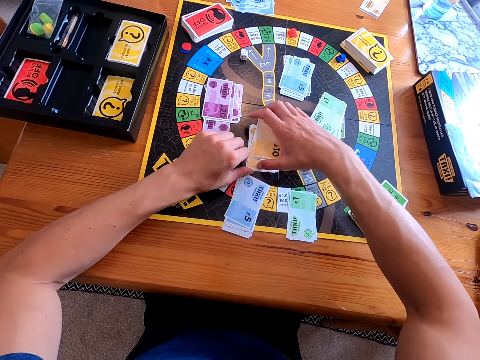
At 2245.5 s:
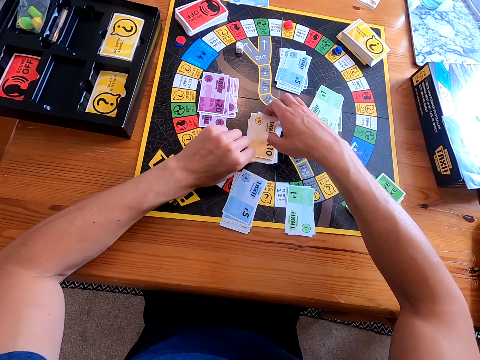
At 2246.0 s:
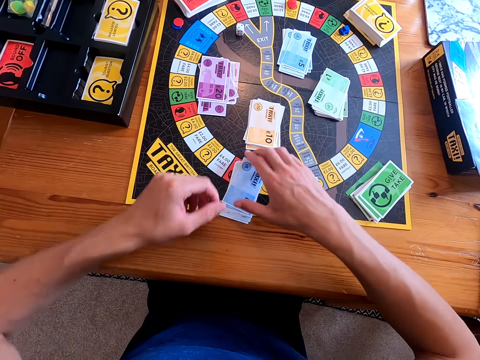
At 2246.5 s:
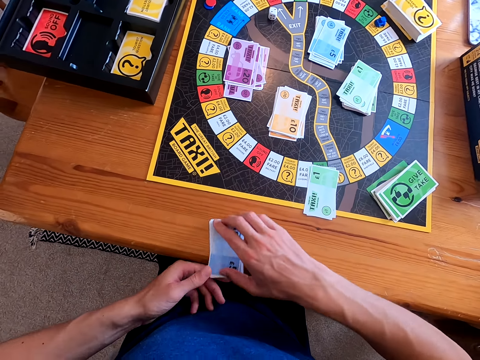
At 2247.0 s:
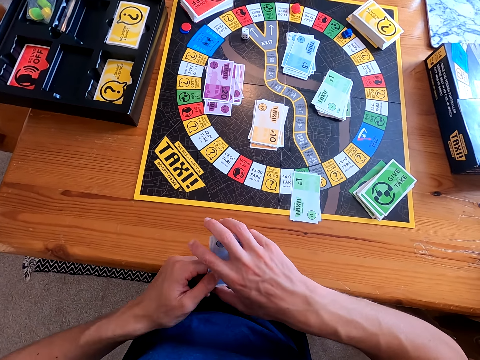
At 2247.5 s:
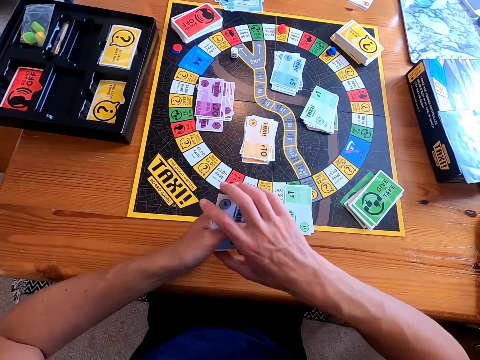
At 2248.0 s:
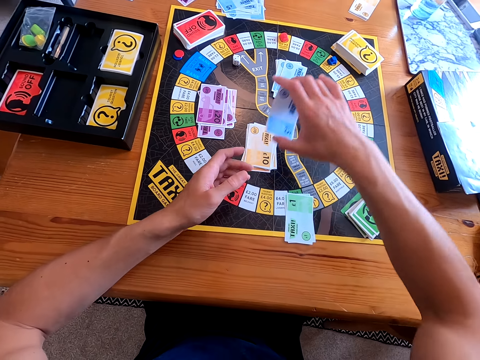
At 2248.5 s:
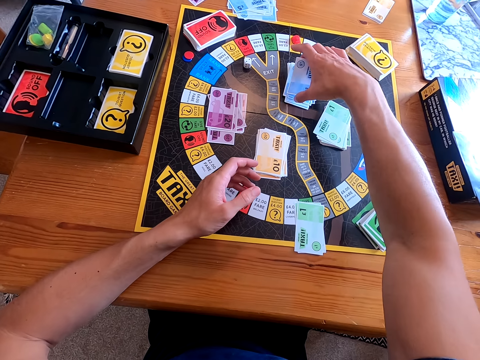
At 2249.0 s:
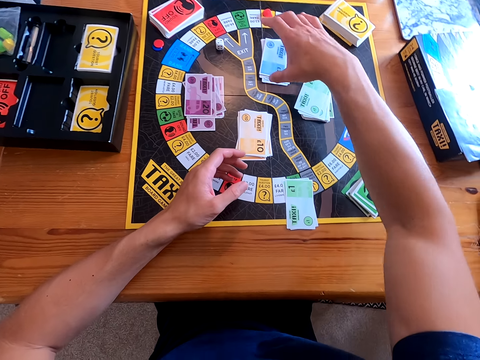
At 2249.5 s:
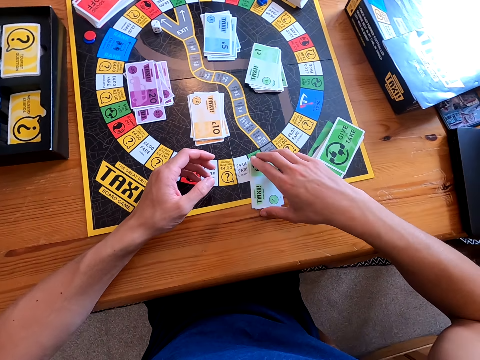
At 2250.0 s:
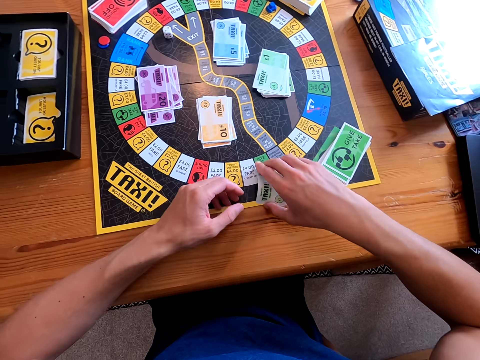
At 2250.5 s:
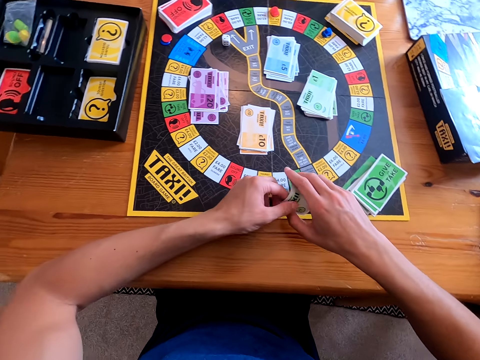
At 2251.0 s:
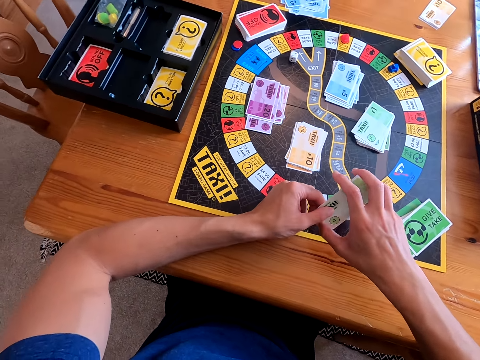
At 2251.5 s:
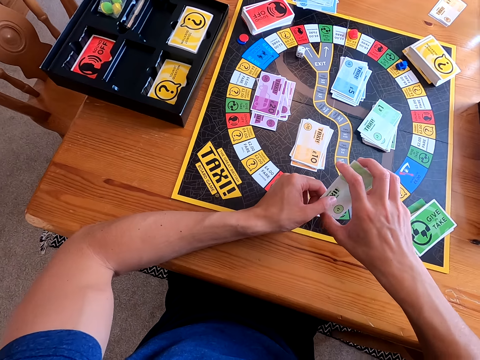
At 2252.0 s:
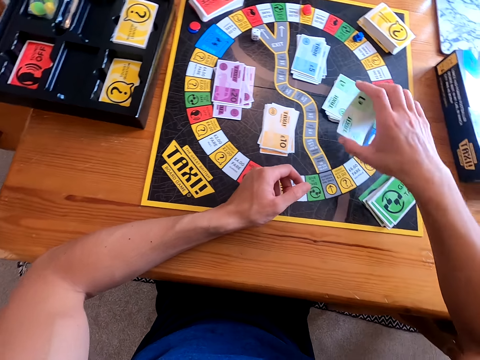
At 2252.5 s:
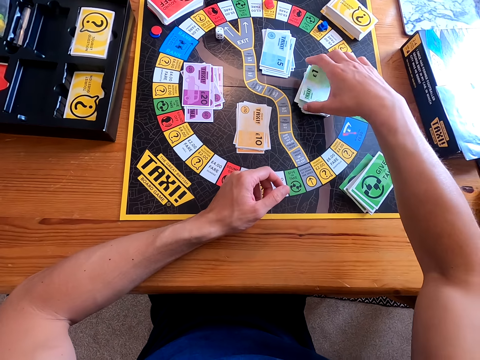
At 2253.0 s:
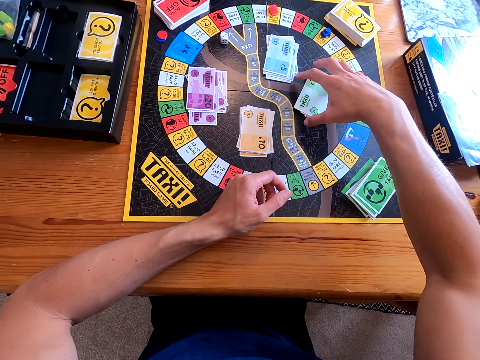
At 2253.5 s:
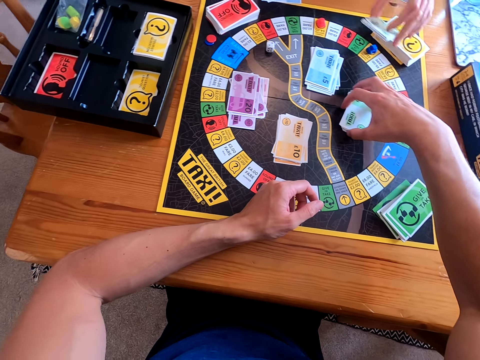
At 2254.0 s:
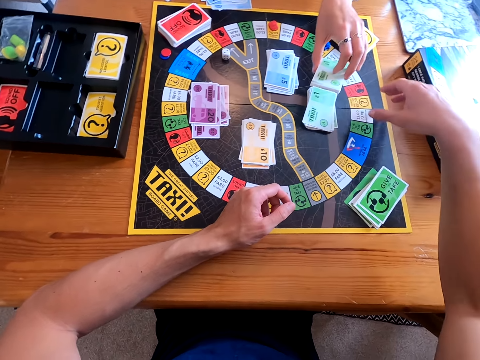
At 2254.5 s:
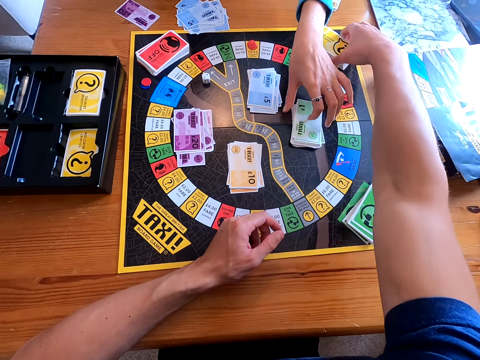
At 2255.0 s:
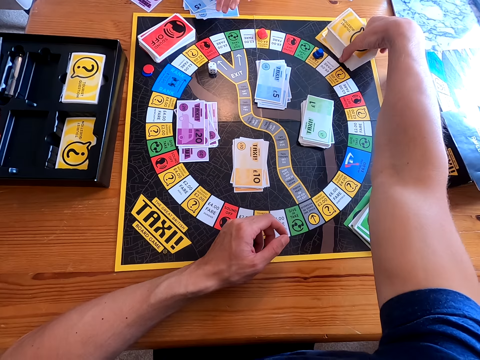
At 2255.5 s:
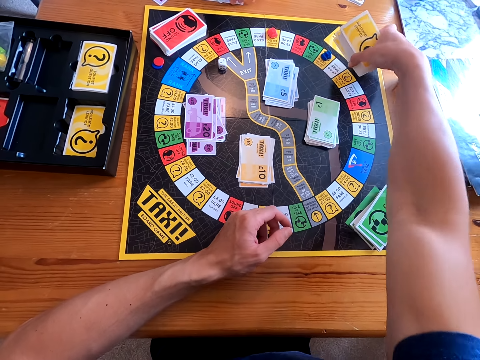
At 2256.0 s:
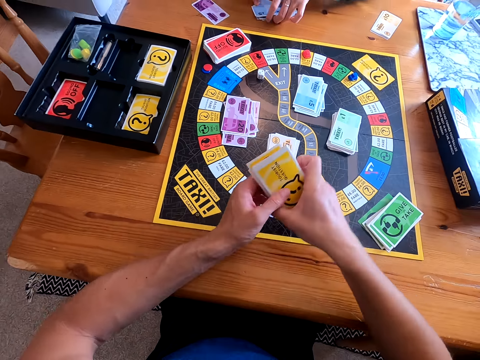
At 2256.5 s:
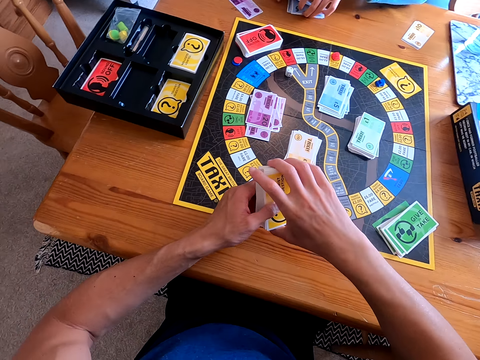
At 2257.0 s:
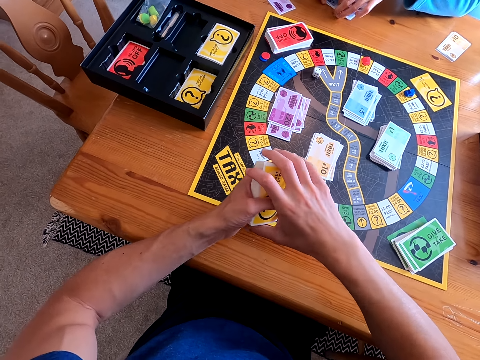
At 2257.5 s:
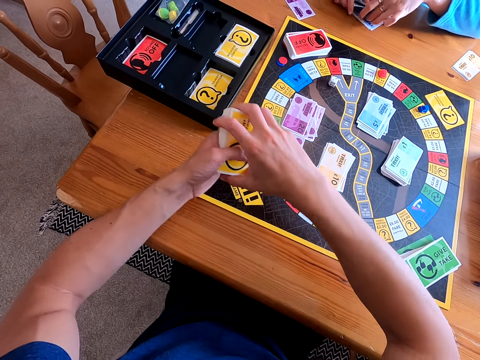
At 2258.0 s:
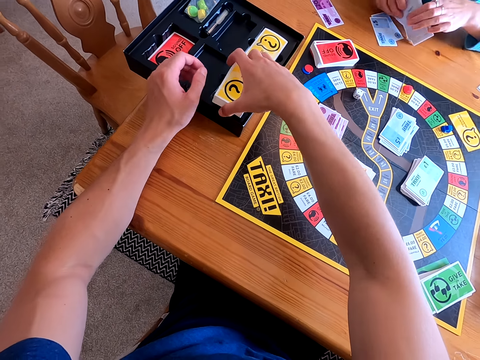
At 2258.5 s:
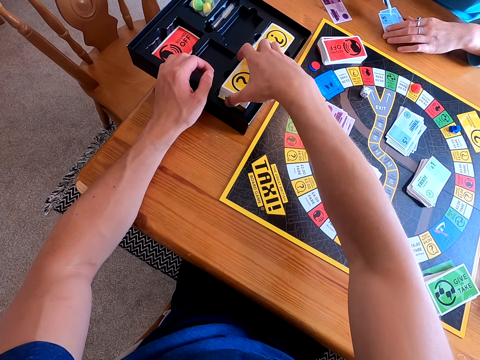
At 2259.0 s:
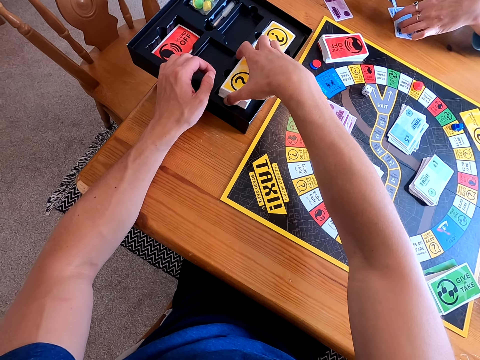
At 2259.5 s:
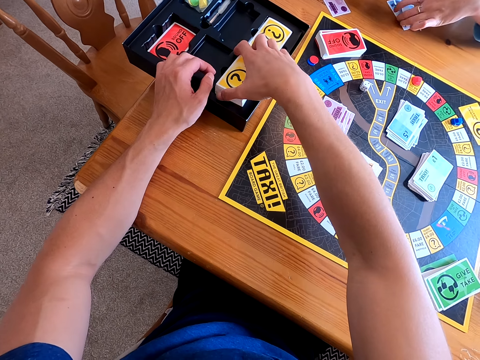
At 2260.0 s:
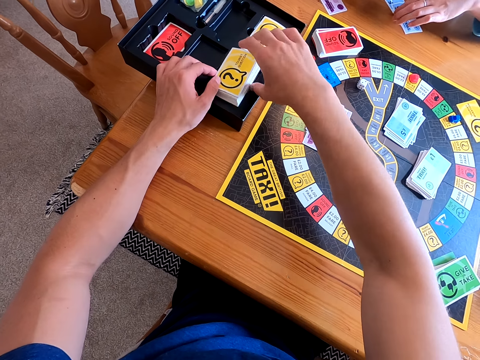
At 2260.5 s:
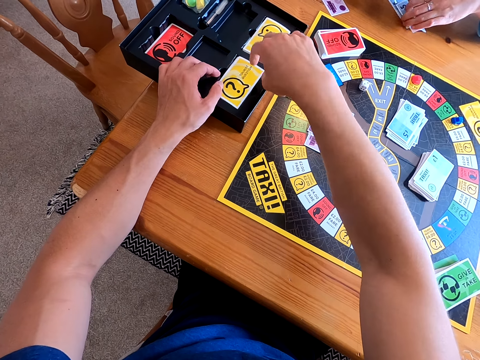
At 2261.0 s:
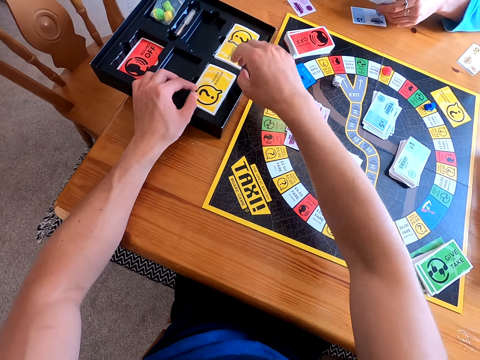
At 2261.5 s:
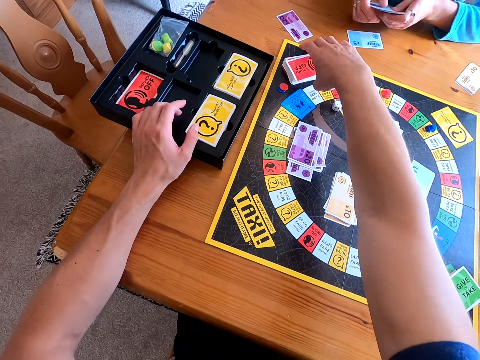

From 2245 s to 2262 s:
The camera wearer places the yellow cards on the playing mat. The lady talks to the camera wearer. The camera wearer picks blue cards from the table and places the blue cards on the playing mat. They pick green cards on the playing mat and place the green cards on the playing mat. The lady joins the cards together and places the green cards on the playing mat. The camera wearer picks the yellow cards from the playing mat. The lady picks the blue cards from the table. The camera wearer holds the yellow cards with both hands and places the yellow cards in the black box. The lady picks the cards from the table.

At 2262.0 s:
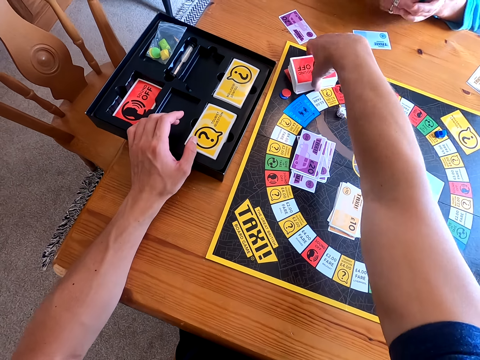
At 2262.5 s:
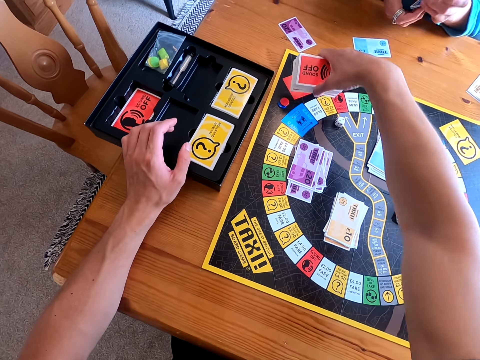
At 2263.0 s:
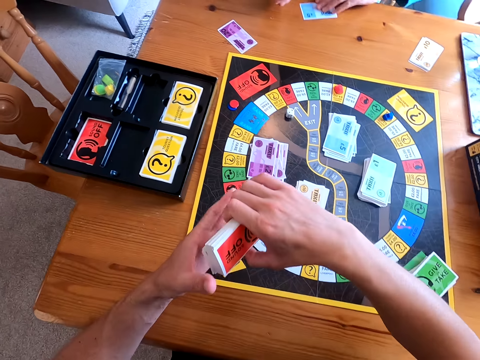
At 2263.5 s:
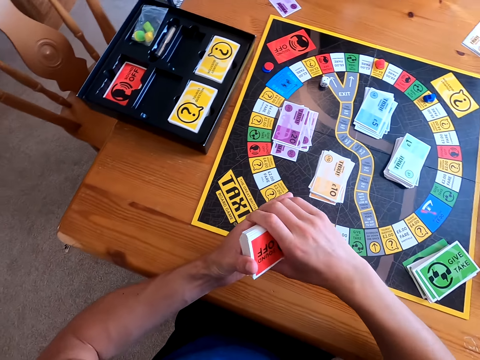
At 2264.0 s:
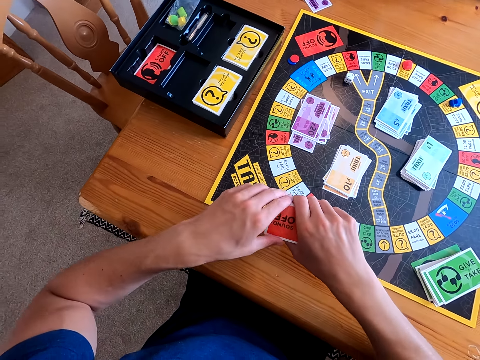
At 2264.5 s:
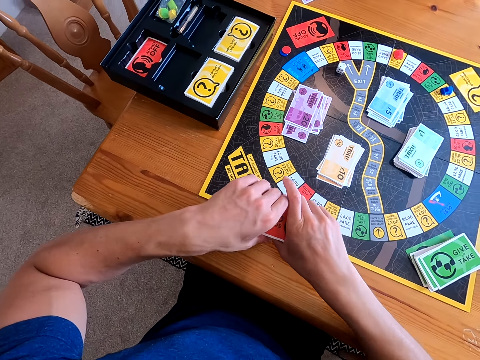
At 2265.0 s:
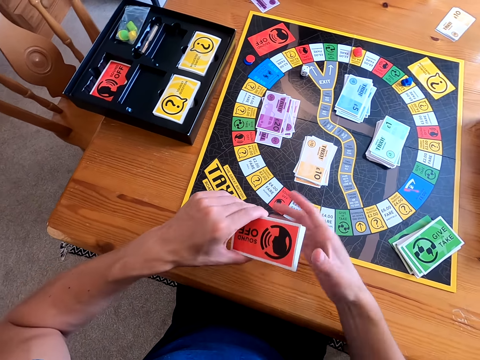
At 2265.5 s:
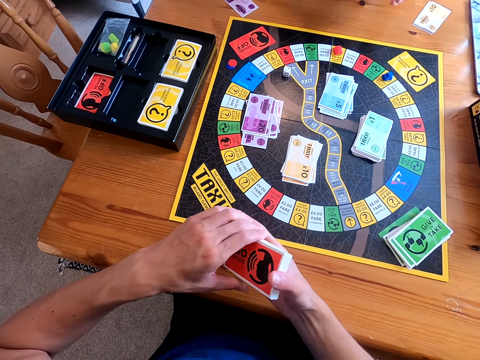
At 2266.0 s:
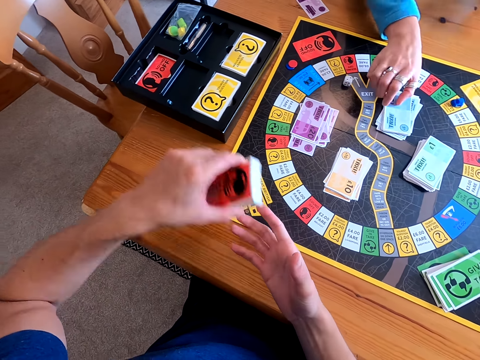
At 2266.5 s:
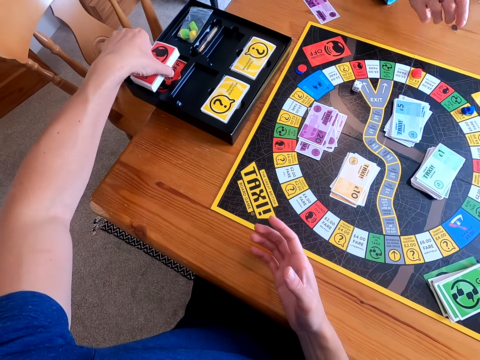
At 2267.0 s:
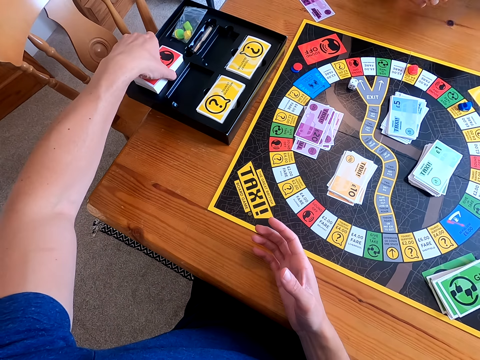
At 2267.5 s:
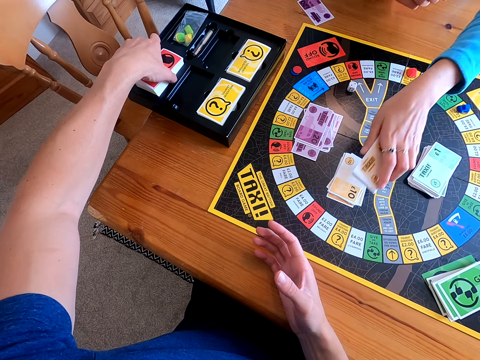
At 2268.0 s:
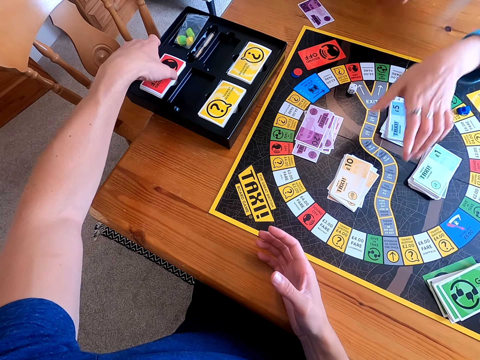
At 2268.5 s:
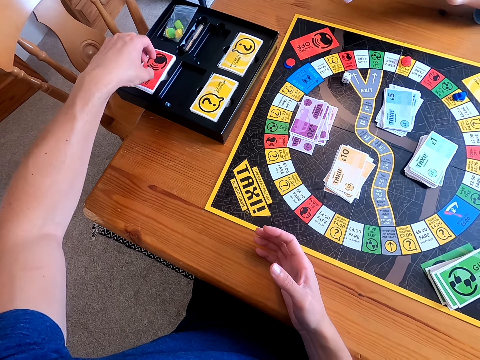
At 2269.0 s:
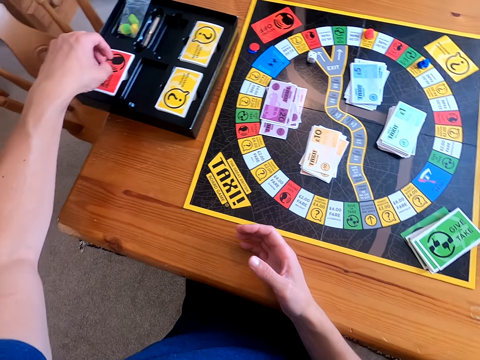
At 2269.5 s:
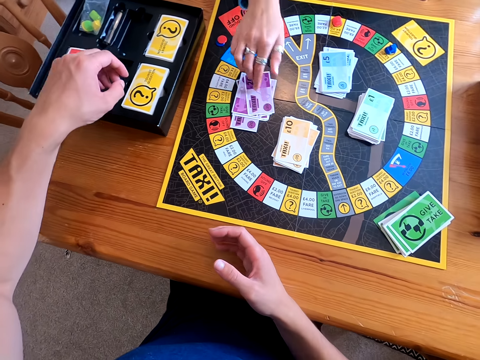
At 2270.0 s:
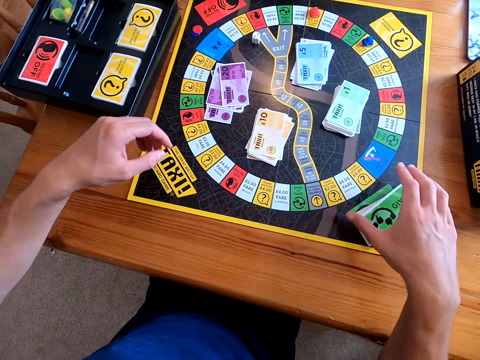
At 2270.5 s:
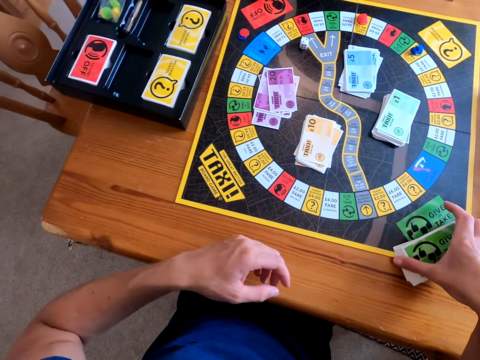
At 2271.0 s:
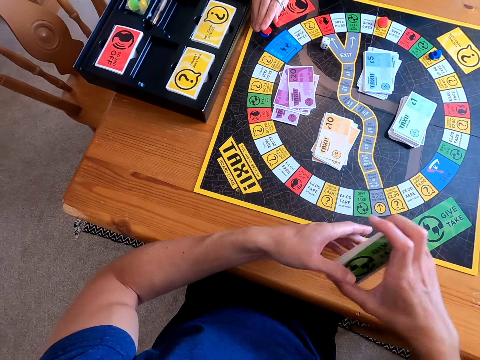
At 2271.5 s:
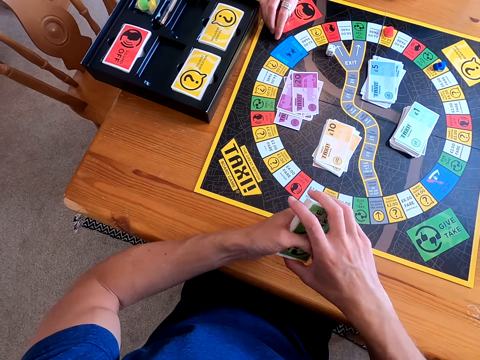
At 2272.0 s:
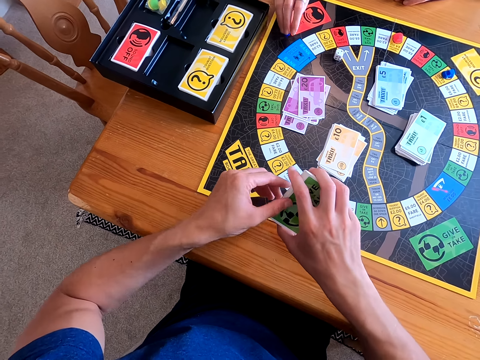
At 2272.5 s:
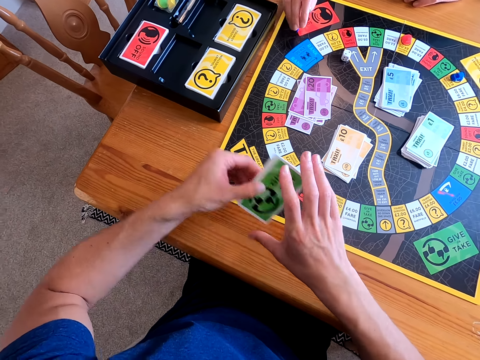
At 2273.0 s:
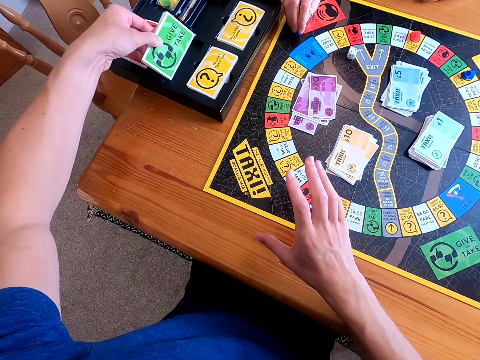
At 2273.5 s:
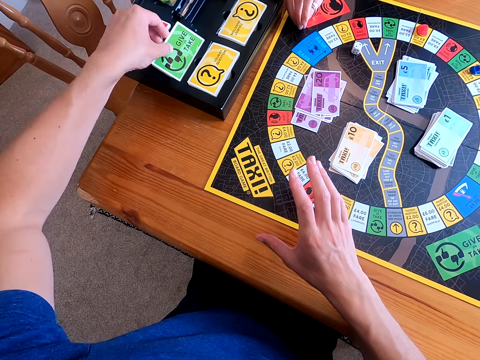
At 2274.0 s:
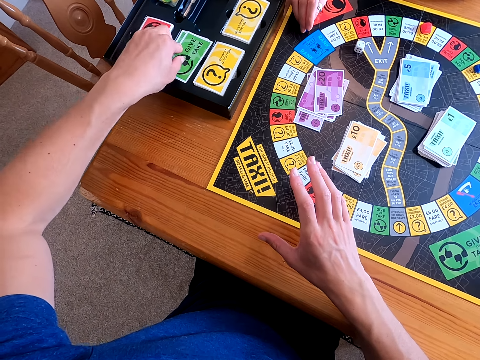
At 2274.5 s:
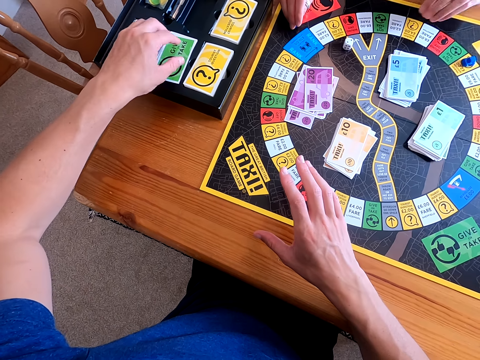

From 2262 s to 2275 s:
The camera wearer picks red cards from the playing mat and arranges the red cards. The lady places the blue cards on the playing mat. The camera wearer puts the red cards in the black box and talks to the lady. The lady places the yellow cards on the playing mat and places the purple cards on the playing mat. The camera wearer picks the green cards from the mat and arranges the green cards. The lady picks blue dice. The camera wearer puts the green cards in the black box. The lady taps the blue dice on the table and moves red dice from the mat.
